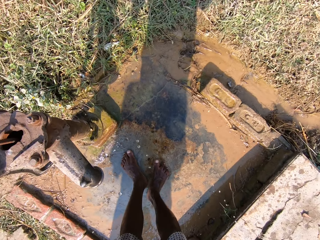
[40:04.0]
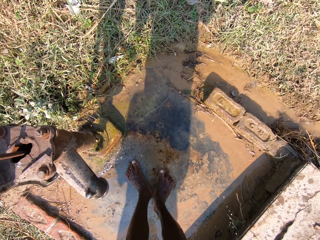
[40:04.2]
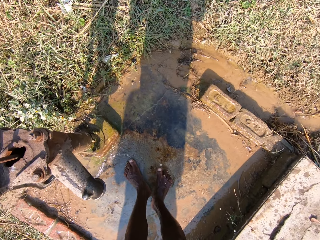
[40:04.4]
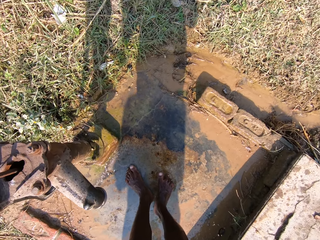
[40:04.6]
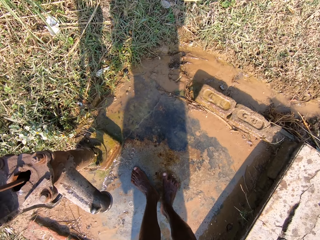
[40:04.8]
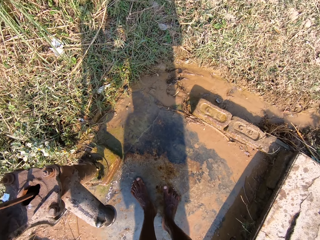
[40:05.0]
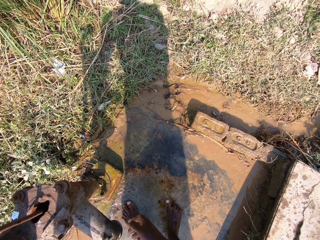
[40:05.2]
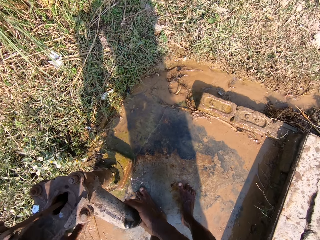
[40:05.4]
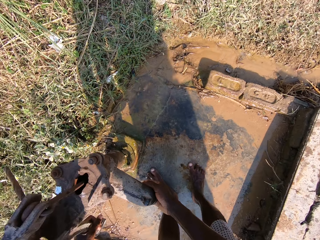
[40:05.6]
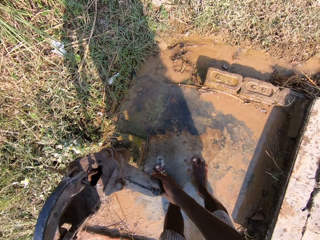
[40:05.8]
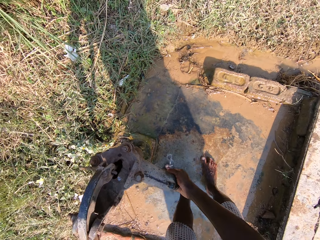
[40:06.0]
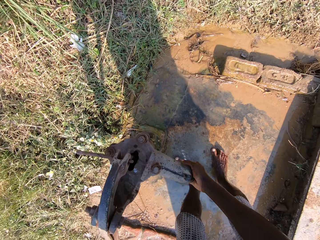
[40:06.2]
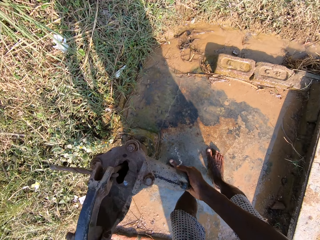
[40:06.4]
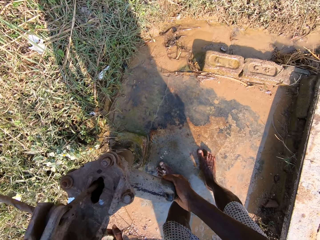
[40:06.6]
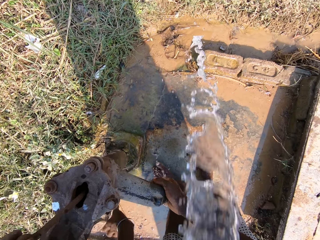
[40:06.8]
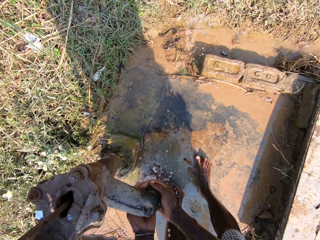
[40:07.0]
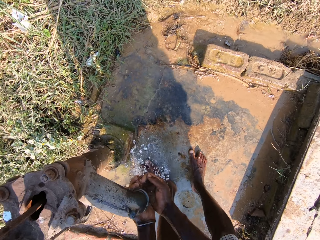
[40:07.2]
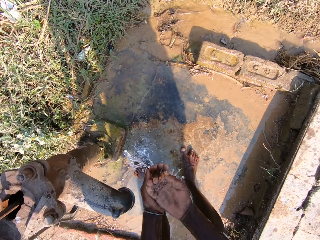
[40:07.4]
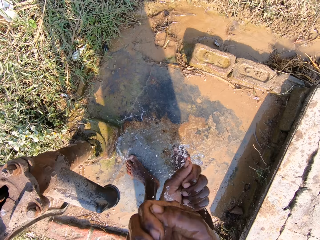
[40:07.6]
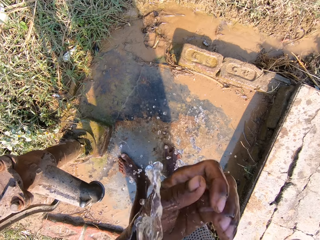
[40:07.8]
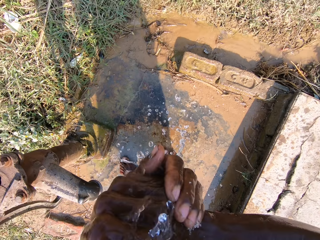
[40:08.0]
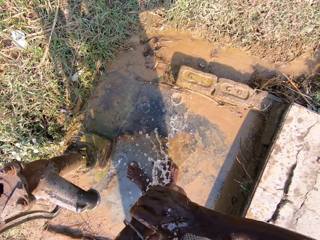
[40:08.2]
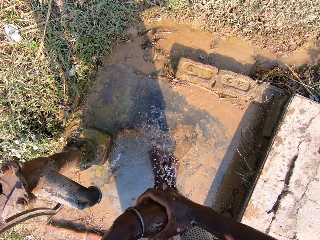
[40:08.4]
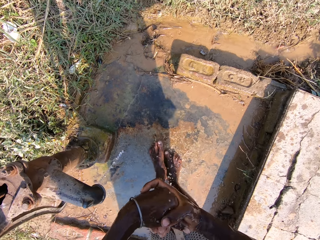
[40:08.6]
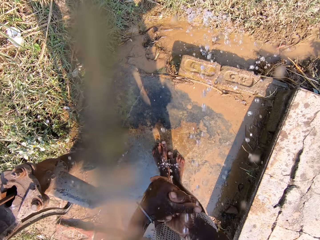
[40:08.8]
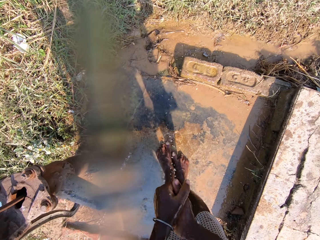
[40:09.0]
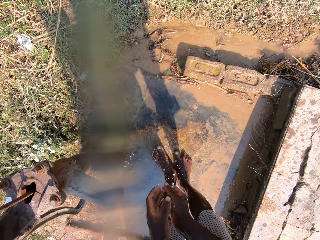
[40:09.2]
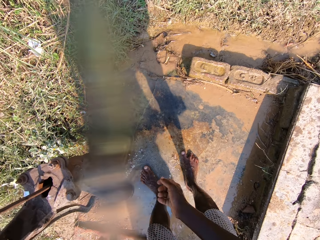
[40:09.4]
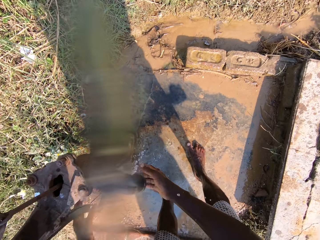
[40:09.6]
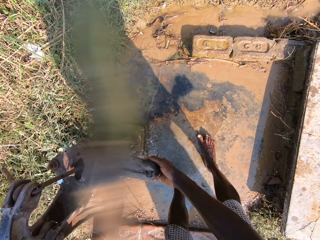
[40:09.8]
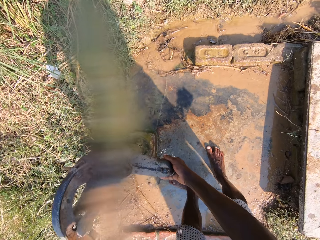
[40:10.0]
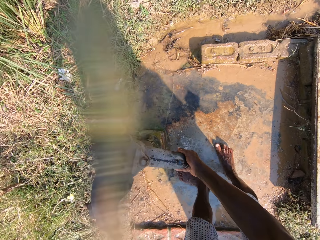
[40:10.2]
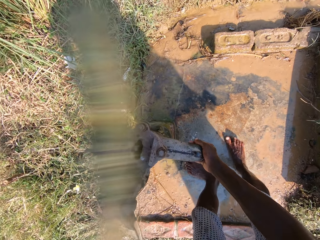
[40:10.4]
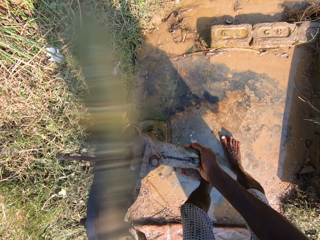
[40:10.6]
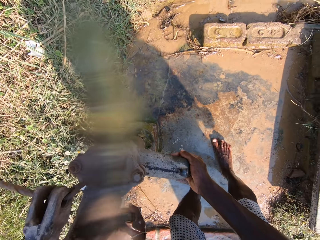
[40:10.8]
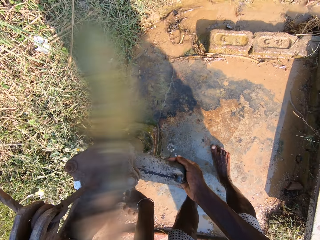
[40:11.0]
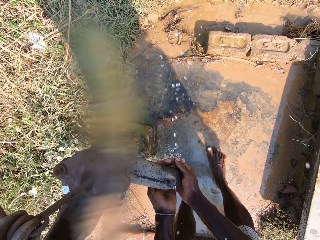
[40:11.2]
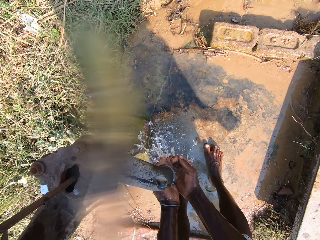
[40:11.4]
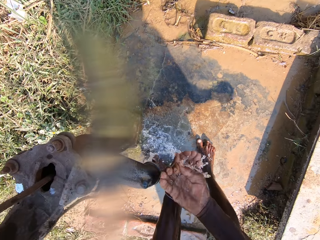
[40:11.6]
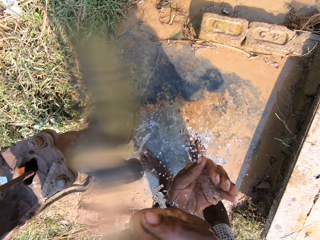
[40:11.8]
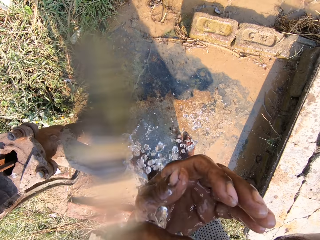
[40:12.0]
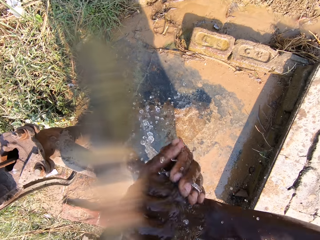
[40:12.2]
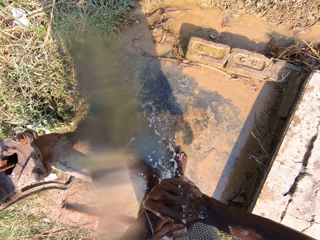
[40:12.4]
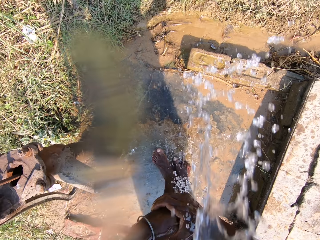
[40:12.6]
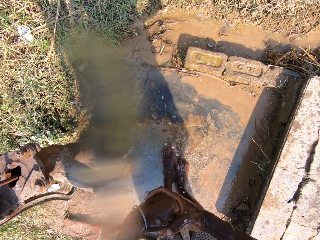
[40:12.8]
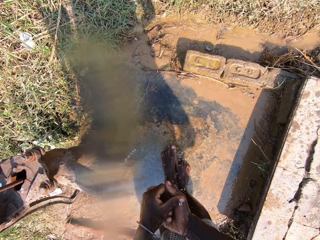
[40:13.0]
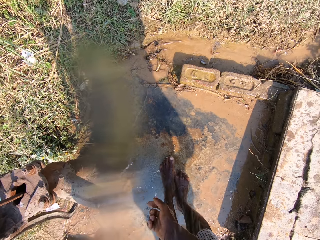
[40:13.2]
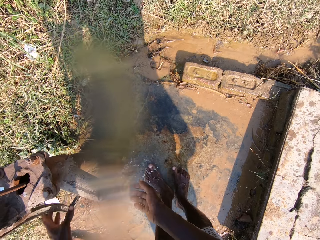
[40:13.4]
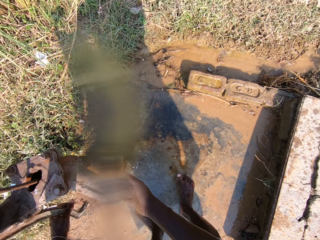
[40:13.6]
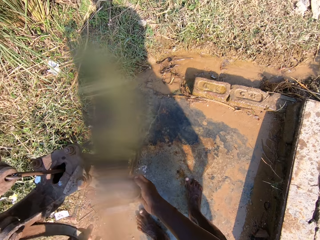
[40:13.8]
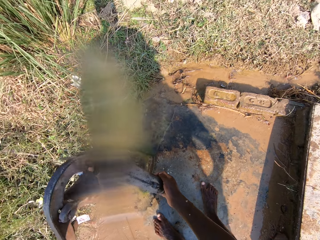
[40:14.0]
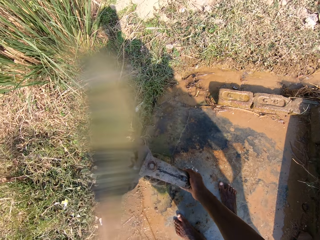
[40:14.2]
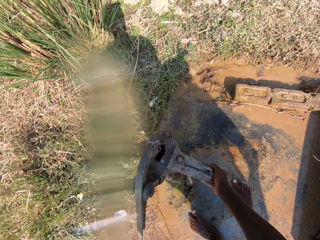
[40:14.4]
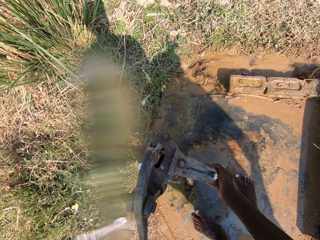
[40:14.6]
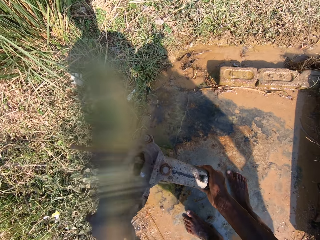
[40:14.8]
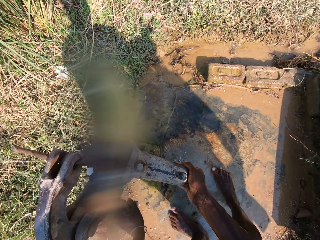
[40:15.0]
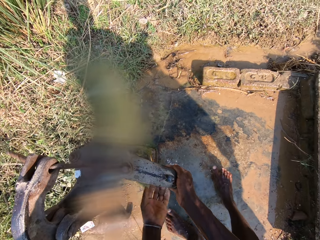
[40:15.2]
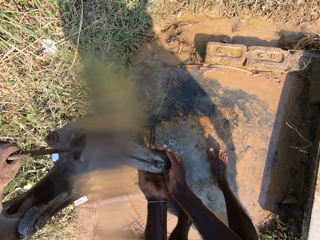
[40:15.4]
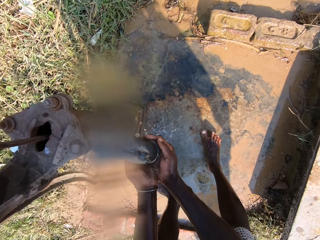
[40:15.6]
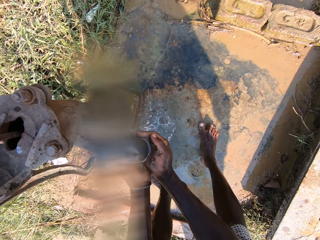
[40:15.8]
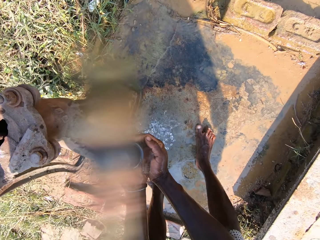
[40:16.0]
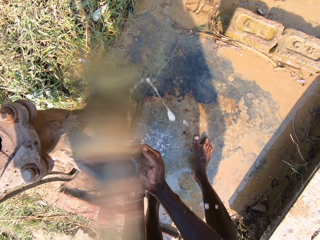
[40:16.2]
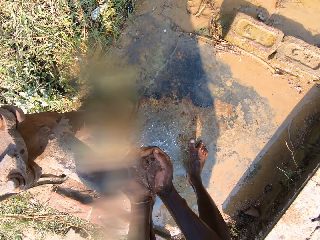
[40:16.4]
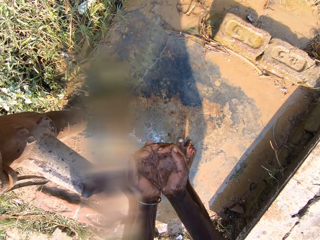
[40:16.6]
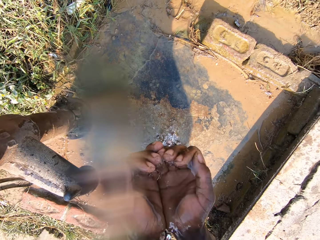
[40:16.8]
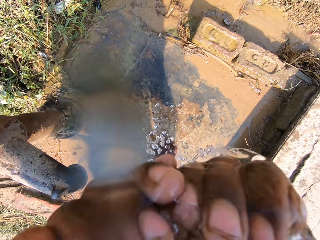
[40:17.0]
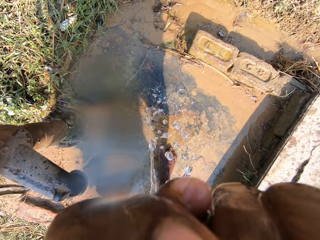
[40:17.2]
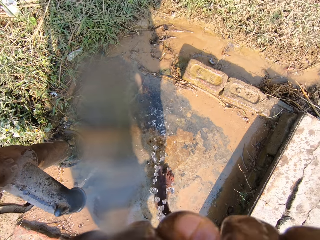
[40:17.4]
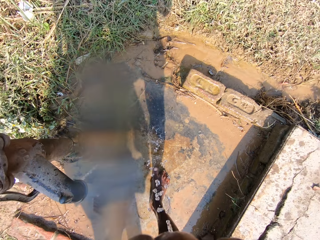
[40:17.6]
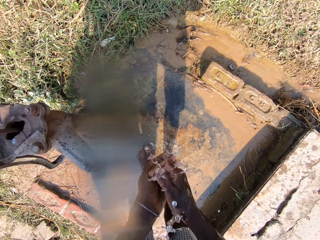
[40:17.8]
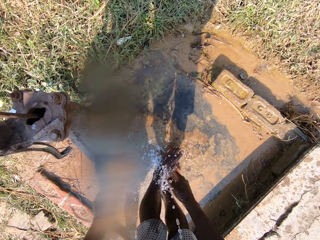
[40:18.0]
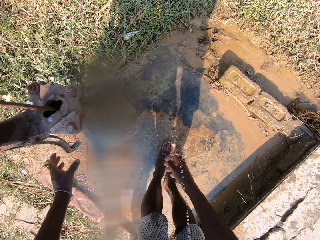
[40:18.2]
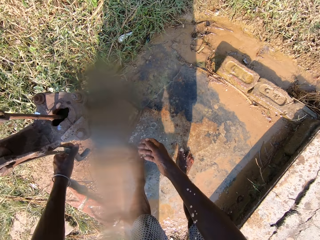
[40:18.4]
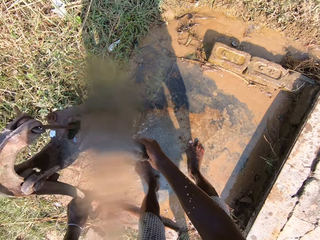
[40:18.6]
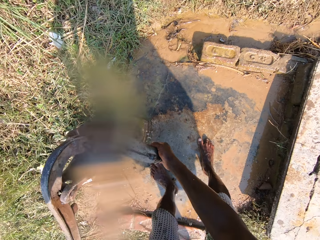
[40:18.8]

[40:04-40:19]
The camera wearer pumps the water in the well with hands. He spits out the water from the mouth on the ground. He washes his face. He spits out the water from the mouth on the ground. He pumps the water in the well with hands and talks. He washes his face. He spits out the water from the mouth on the ground. He pumps the water in the well with hands. He converses with a person. He washes his face.

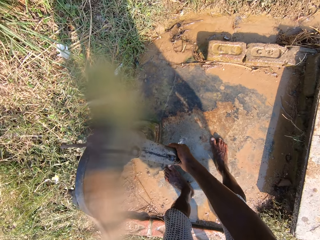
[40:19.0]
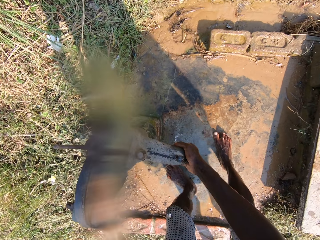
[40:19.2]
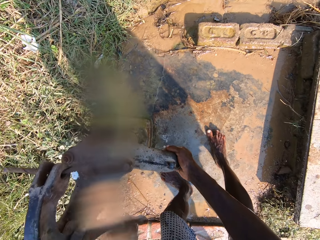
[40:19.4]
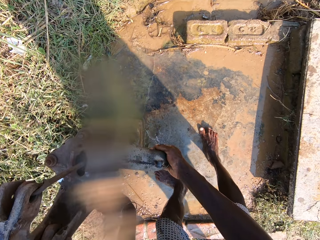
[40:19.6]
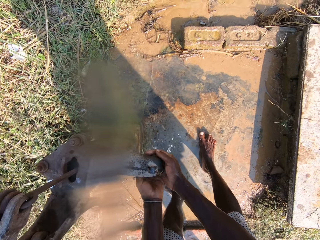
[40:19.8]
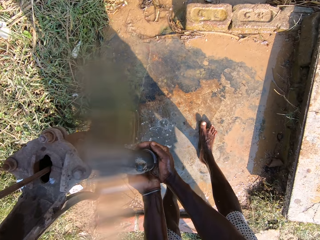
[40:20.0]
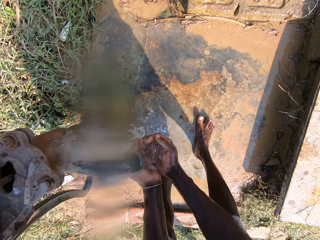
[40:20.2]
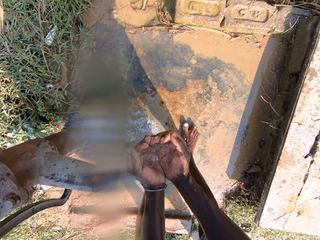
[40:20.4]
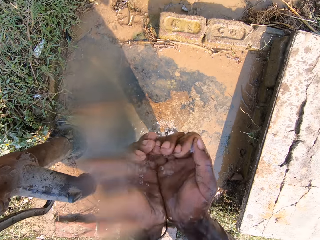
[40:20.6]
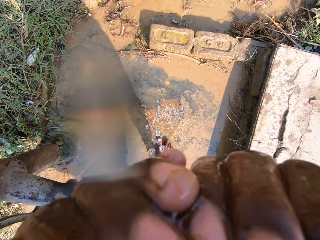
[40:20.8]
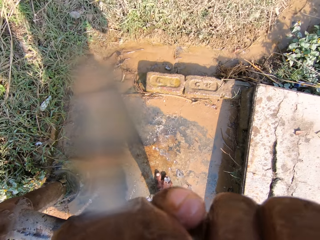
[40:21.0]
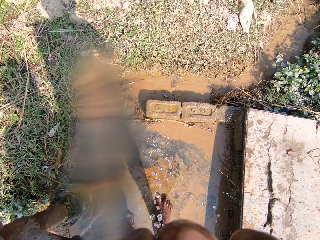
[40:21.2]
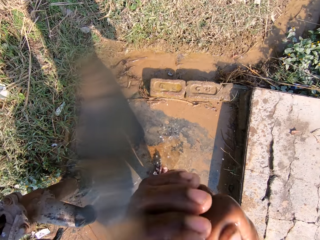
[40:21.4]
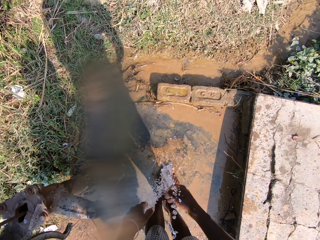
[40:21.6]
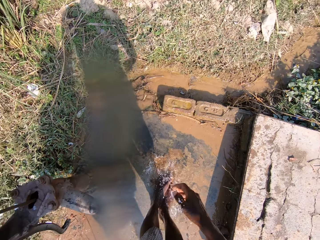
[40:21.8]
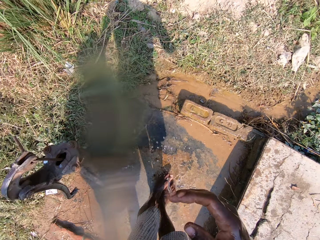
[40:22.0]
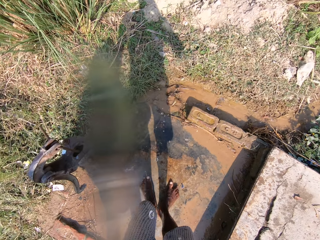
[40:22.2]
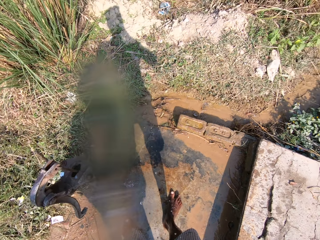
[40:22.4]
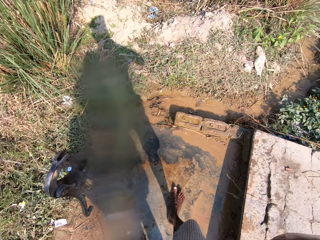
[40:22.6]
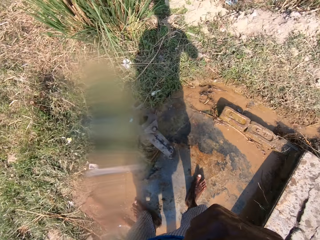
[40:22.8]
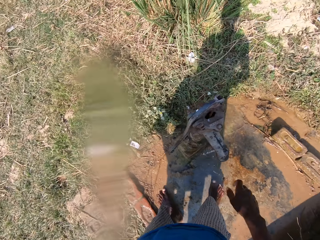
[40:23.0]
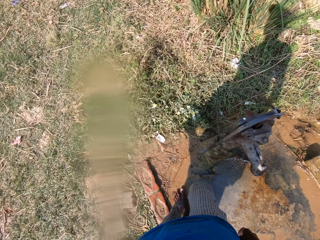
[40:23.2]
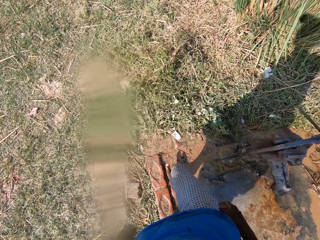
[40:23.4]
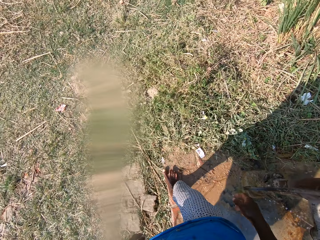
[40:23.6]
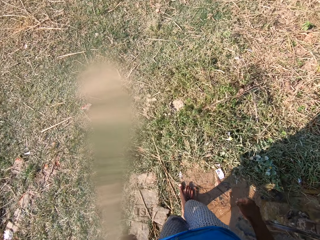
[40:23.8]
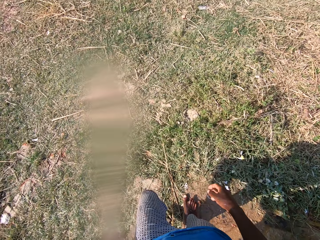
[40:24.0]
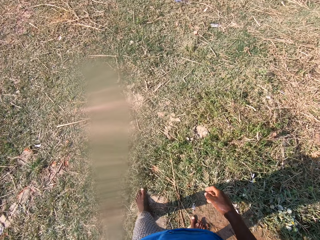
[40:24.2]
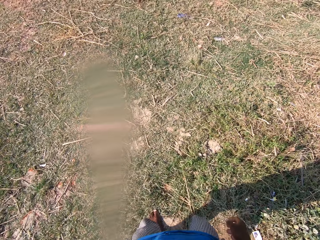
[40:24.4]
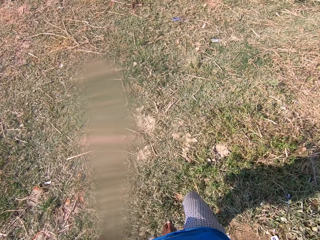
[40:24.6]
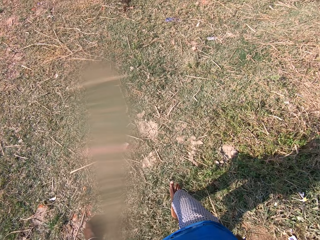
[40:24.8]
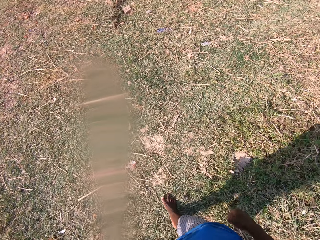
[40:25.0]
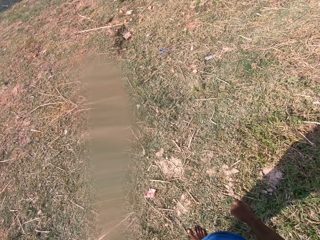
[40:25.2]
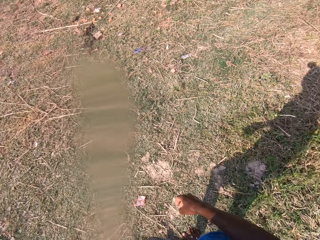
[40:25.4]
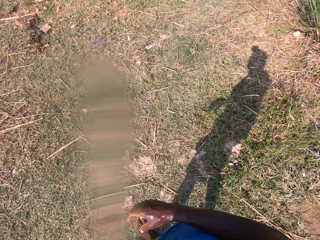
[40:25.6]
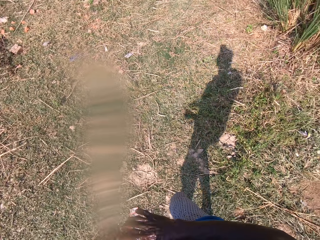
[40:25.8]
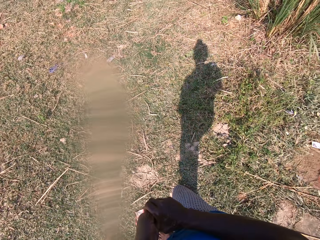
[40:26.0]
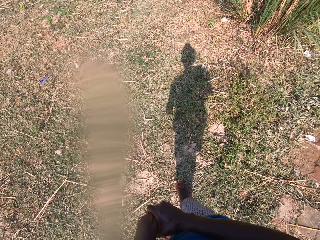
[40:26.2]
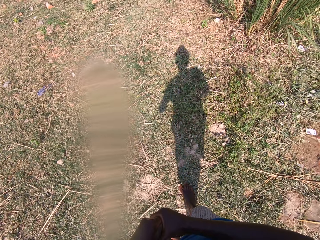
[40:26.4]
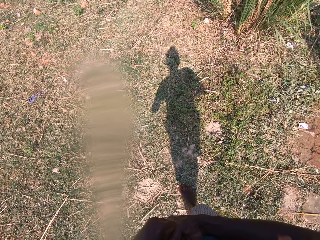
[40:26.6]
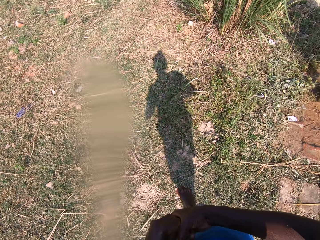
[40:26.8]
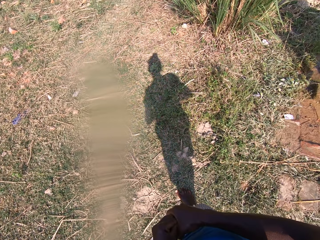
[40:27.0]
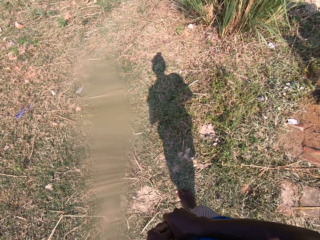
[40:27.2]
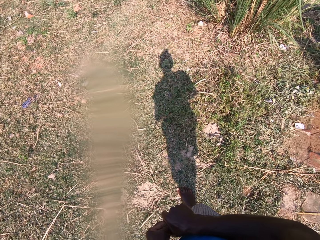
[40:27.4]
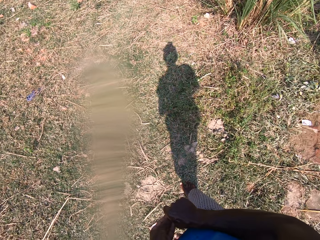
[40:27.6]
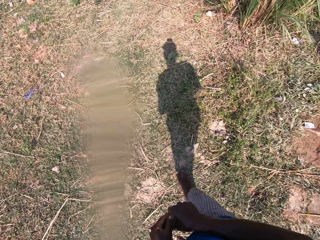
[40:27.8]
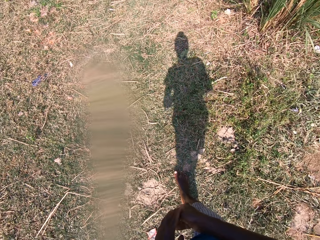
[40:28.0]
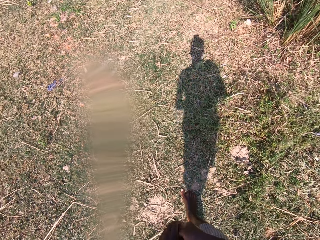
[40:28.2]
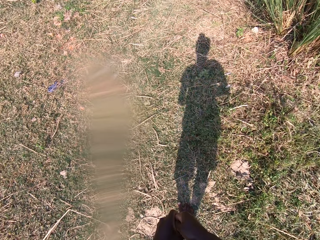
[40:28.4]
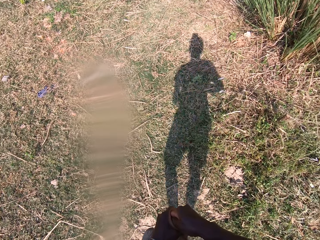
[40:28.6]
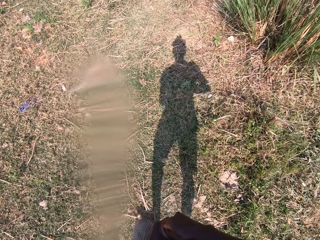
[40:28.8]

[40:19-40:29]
The camera wearer pumps the water in the well with hands. He washes his face. He looks around, walks around in the field and talks. He looks around and talks.
